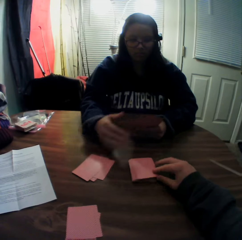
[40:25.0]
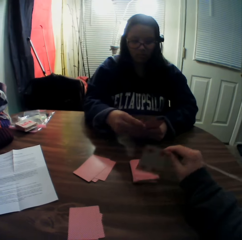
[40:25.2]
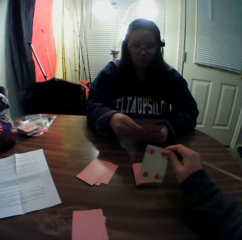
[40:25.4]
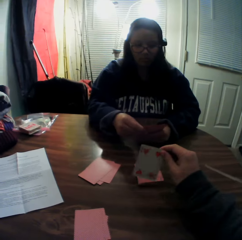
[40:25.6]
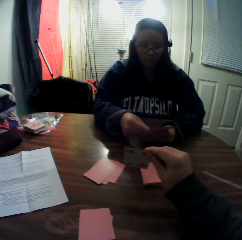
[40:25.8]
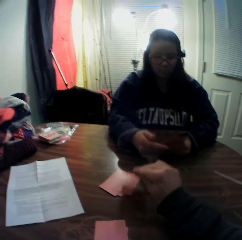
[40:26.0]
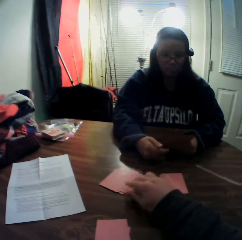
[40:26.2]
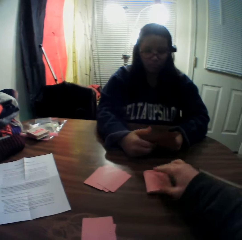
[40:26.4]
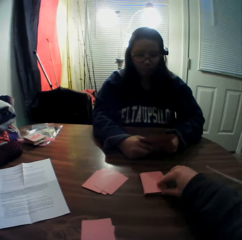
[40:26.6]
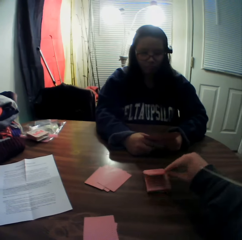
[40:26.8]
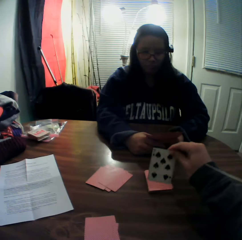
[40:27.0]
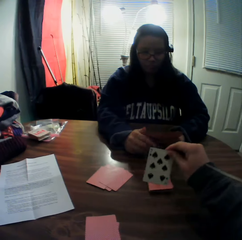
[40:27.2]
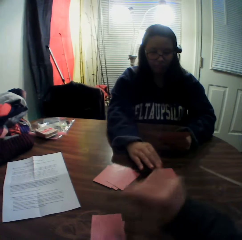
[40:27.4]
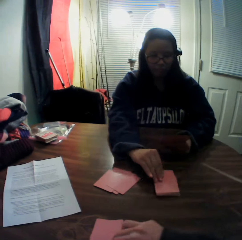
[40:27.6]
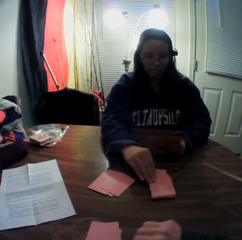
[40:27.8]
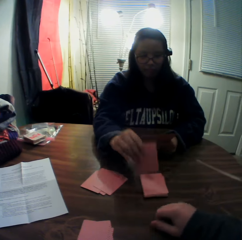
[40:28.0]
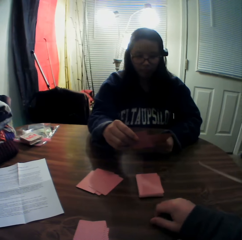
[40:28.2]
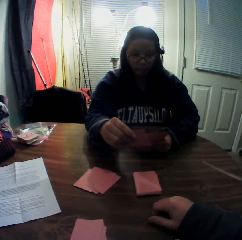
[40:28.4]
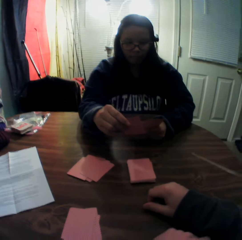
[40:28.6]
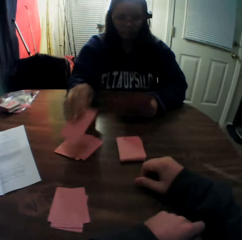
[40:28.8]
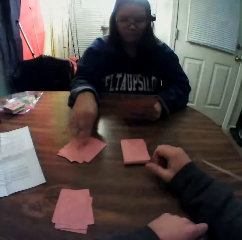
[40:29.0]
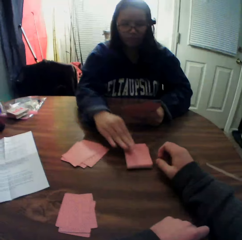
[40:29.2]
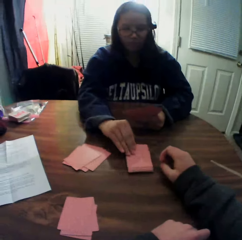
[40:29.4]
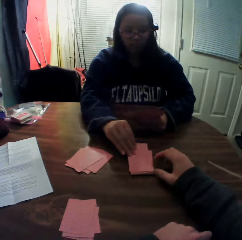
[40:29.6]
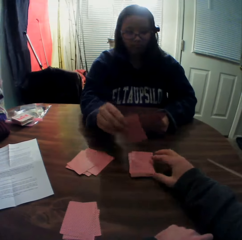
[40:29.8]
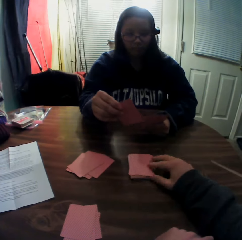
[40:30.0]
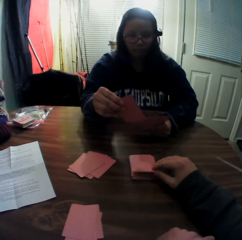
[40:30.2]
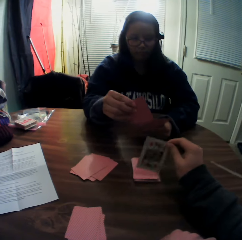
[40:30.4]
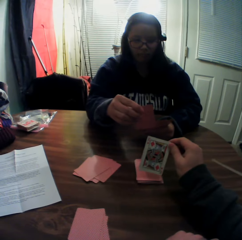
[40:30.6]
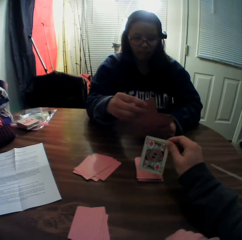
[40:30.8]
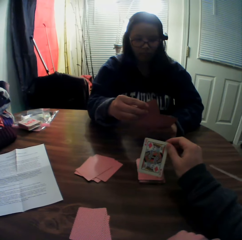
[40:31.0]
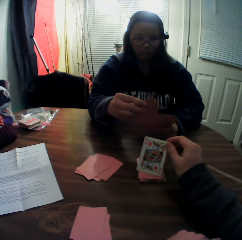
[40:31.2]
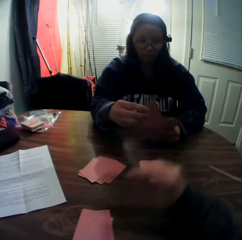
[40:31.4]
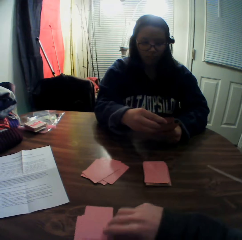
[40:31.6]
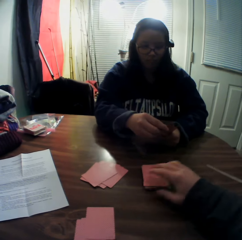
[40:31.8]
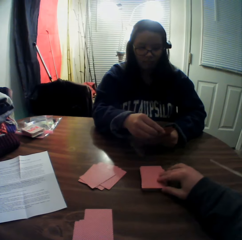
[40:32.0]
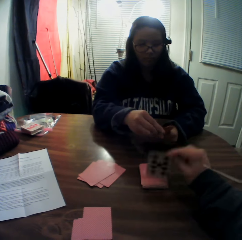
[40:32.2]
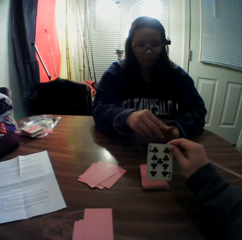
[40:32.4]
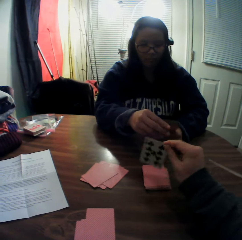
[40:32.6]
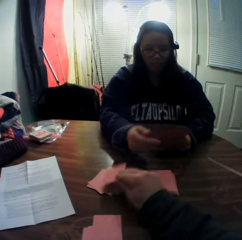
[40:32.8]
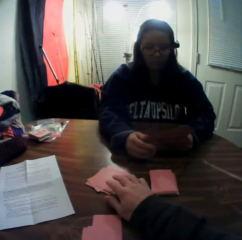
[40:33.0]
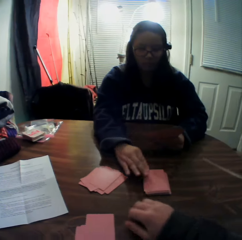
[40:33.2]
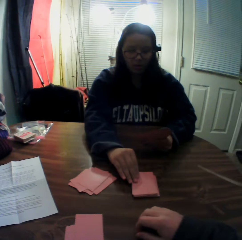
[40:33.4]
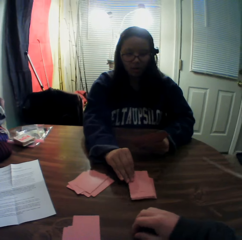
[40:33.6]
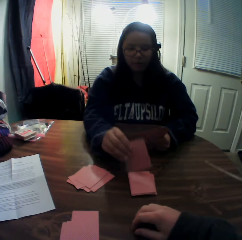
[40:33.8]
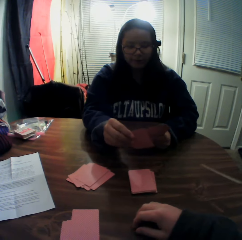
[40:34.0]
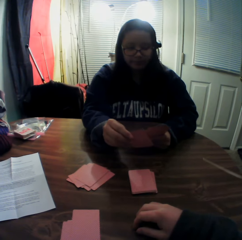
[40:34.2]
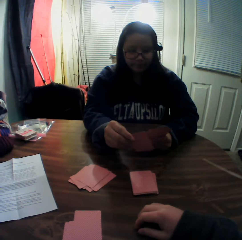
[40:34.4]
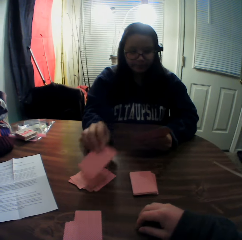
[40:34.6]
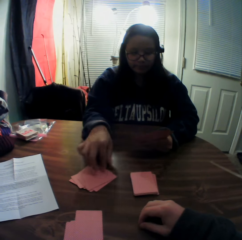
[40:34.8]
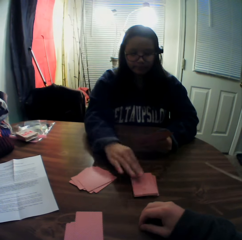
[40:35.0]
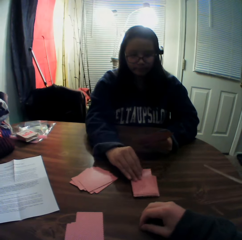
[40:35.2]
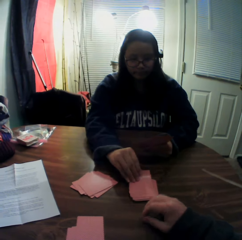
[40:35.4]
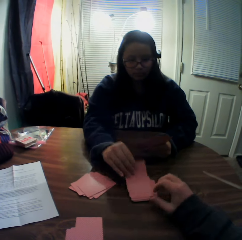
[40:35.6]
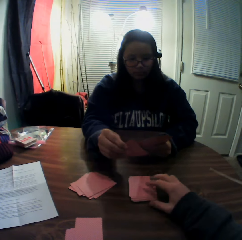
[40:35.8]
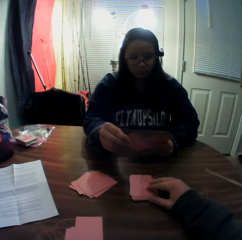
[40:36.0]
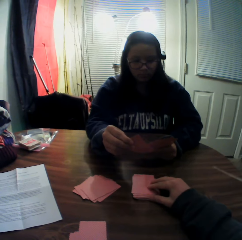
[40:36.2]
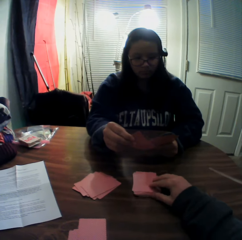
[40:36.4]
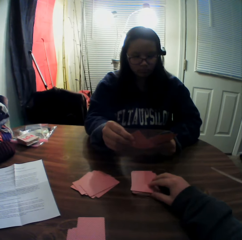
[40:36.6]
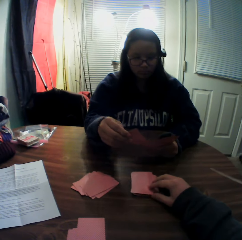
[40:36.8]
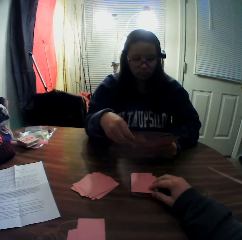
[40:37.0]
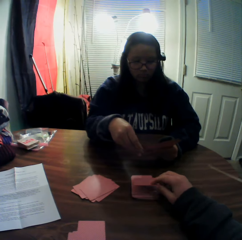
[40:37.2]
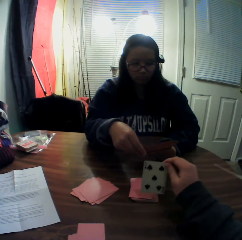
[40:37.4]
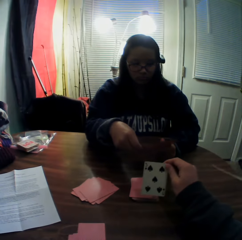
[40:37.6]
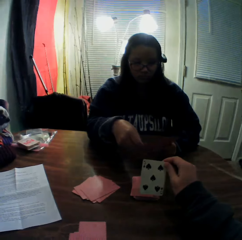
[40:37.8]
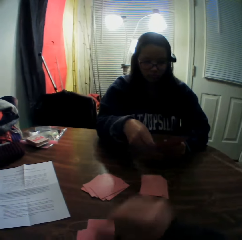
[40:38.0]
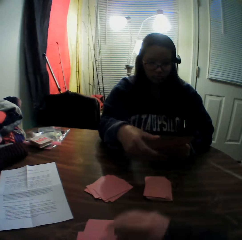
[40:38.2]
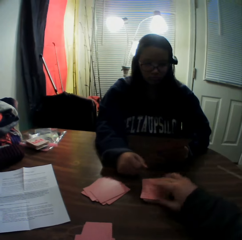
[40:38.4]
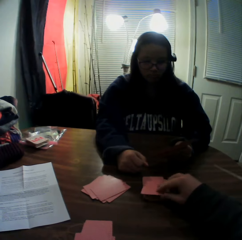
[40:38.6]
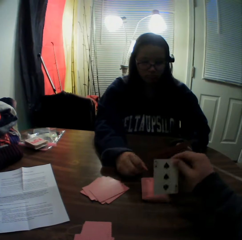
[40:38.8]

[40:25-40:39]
The woman places the card onto the stack of cards on the table. The camera wearer picks a card from the stack of cards on the table with his right hand. He looks at the playing card. He places the card onto the stack of cards on the table. He picks a card from the stack of cards on the table with his right hand. He looks at the playing card. He drops the card onto the table. The woman picks a card from the stack of cards on the table with her right hand, looks at the playing card and places the card onto the stack of cards on the table. She picks a card from the stack of cards on the table with her right hand, looks at the playing card and holds the playing card. The camera wearer picks a card from the stack of cards on the table with his right hand. He looks at the playing card. The woman passes the card to her left hand. The camera wearer places the card onto the stack of cards on the table. He picks a card from the stack of cards on the table with his right hand. He looks at the playing card. He places the card onto the stack of cards on the table. The woman picks a card from the stack of cards on the table with her right hand, looks at the playing card and places the card onto the stack of cards on the table. She picks a card from the stack of cards on the table with her right hand and looks at the playing card. The camera wearer moves the stack of cards on the table with his right hand. The woman holds the playing card. The camera wearer picks a card from the stack of cards on the table with his right hand. The woman passes the card to her left hand. The camera wearer looks at the playing card. He places the card onto the stack of cards on the table.

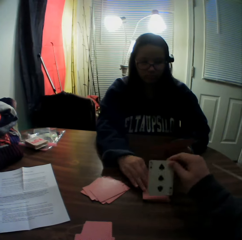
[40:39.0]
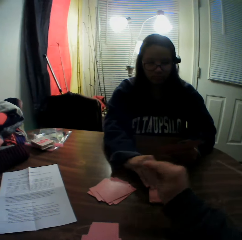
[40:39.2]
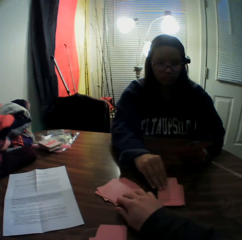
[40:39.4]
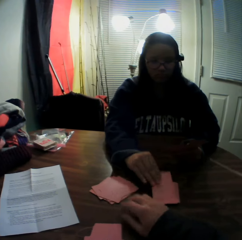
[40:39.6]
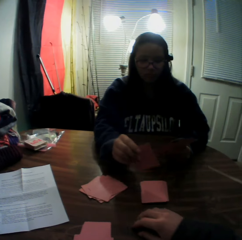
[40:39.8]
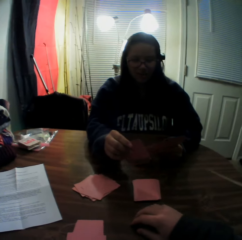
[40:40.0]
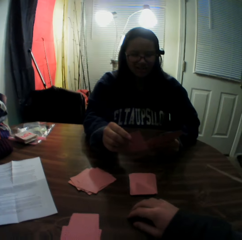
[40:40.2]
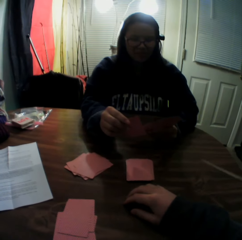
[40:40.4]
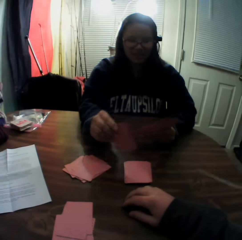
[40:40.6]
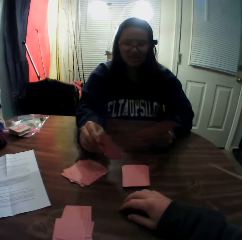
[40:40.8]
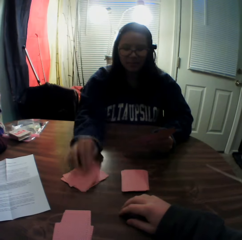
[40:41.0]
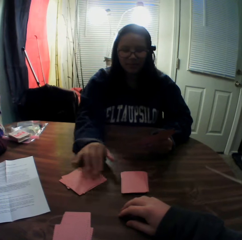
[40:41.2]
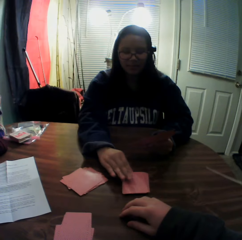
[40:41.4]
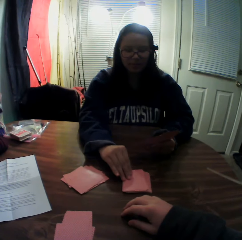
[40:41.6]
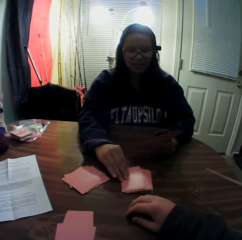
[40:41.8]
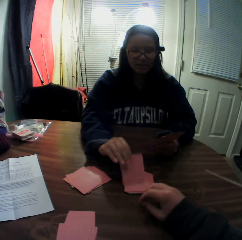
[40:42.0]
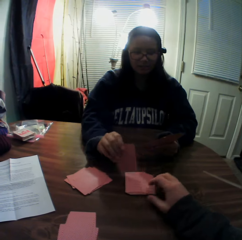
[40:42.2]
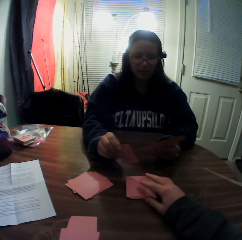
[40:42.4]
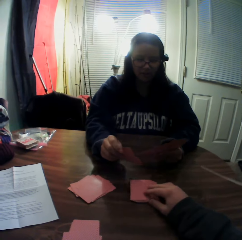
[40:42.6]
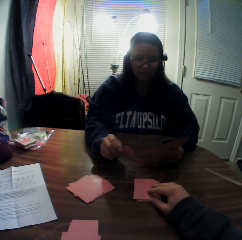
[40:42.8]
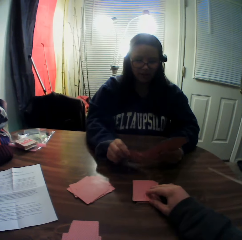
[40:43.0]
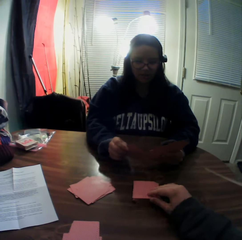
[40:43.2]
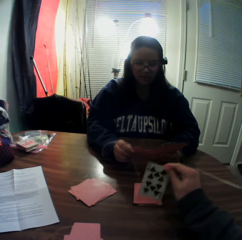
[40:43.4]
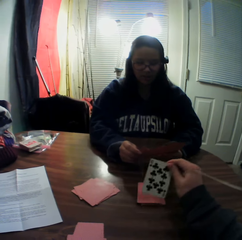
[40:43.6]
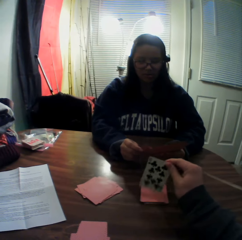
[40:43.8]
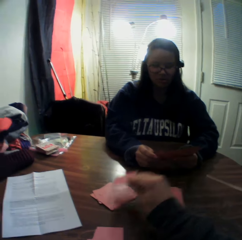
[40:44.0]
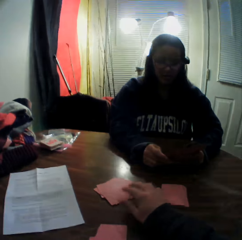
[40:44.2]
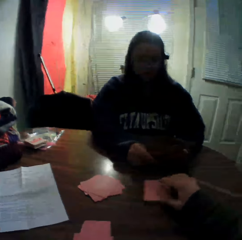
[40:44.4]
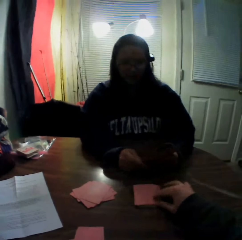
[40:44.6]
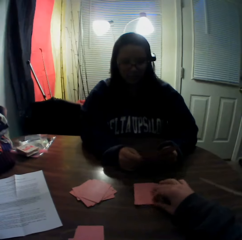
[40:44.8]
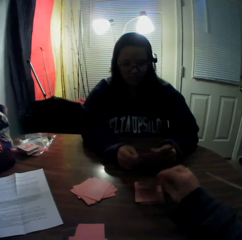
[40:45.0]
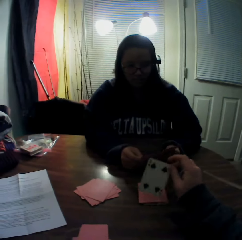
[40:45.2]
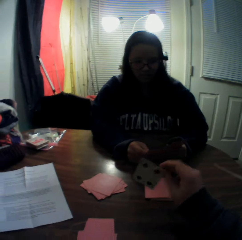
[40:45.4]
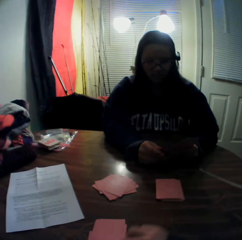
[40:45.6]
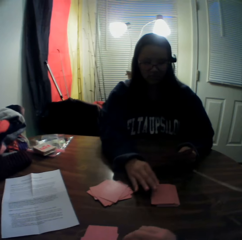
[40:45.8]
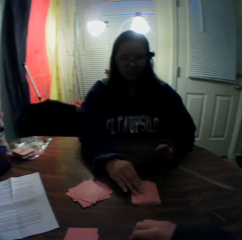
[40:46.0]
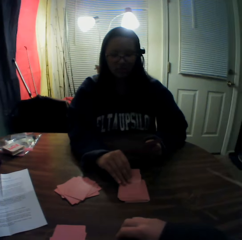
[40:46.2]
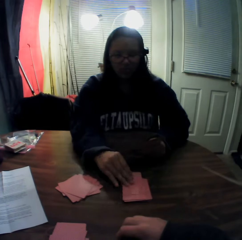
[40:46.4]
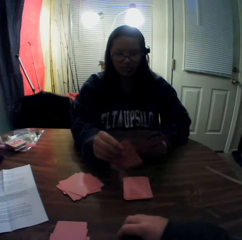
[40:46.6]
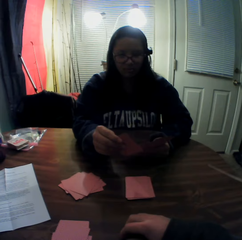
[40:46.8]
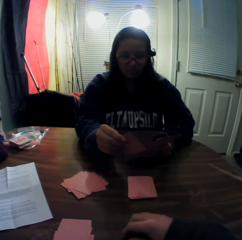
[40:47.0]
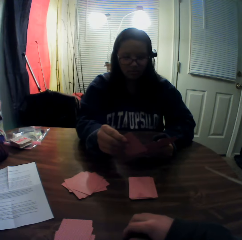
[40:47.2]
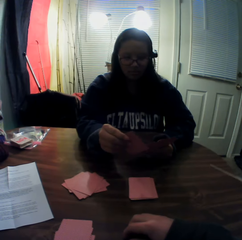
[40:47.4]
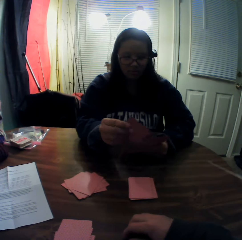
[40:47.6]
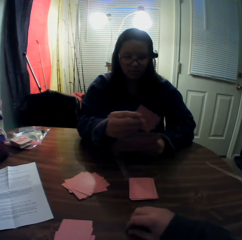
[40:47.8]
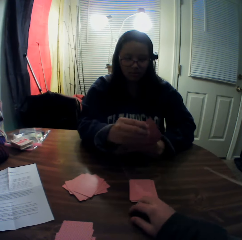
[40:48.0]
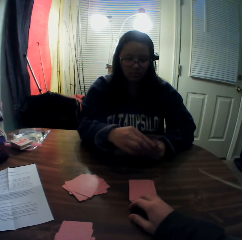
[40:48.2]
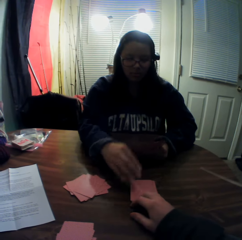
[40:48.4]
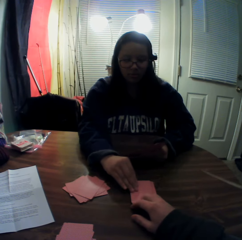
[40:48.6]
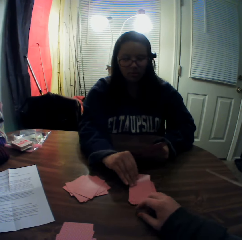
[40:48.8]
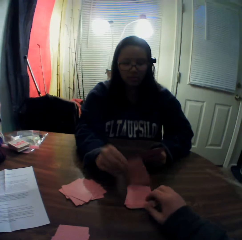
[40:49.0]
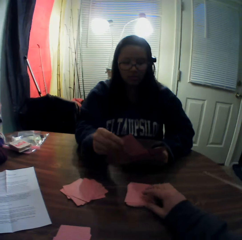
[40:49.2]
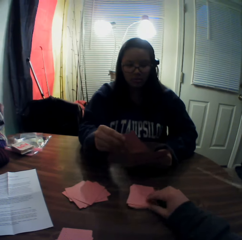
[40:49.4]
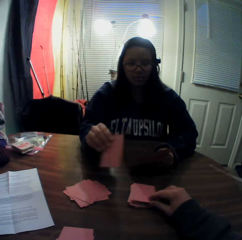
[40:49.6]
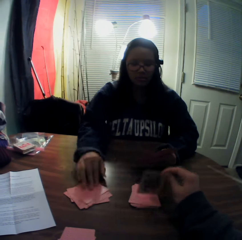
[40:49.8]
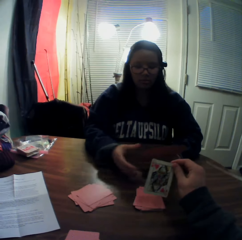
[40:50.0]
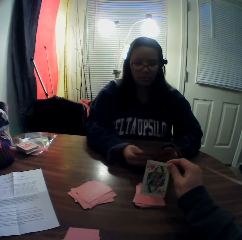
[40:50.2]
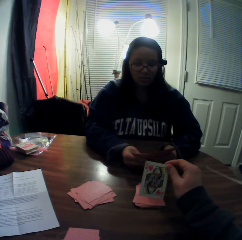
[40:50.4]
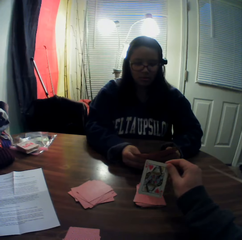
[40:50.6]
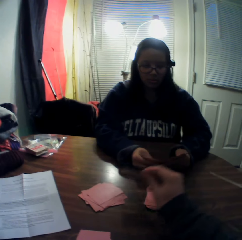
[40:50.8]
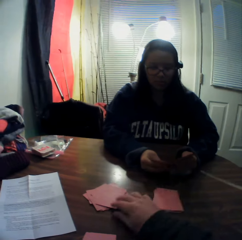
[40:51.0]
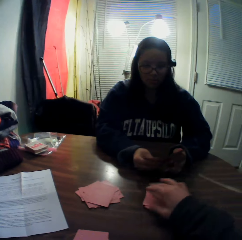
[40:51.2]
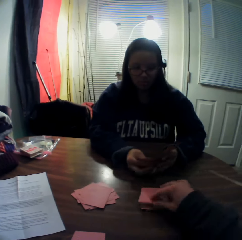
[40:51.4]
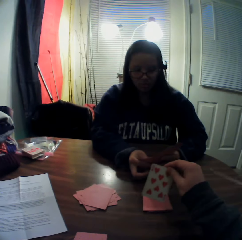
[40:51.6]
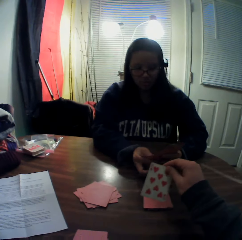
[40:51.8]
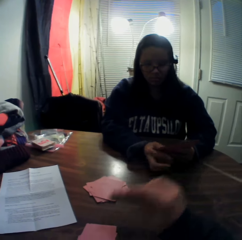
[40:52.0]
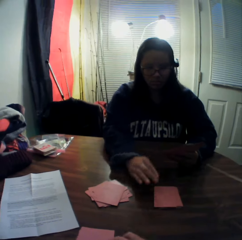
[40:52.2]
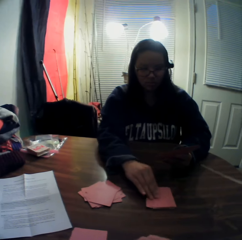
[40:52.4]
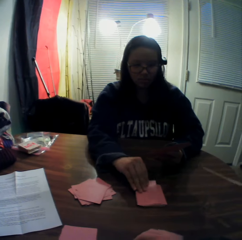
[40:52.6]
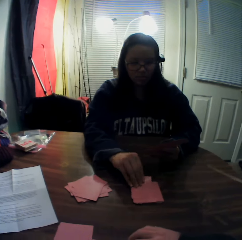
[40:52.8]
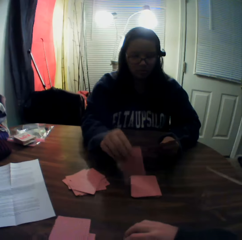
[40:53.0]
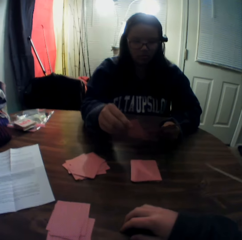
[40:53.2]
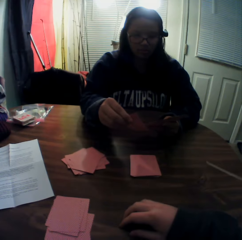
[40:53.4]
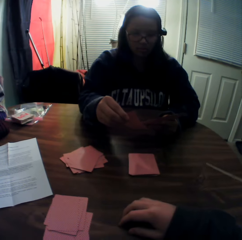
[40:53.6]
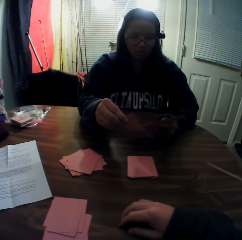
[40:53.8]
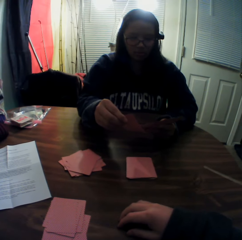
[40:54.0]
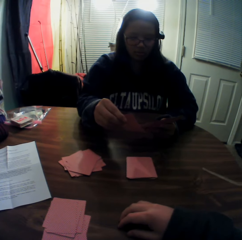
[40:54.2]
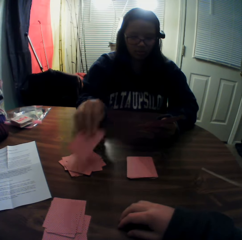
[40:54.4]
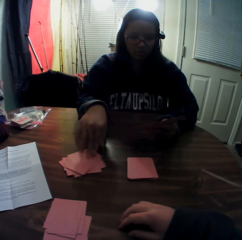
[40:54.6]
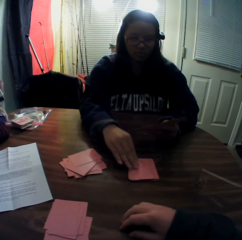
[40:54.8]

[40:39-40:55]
The camera wearer picks a card from the stack of cards on the table with his right hand. He looks at the playing card. He places the card onto the stack of cards on the table. The woman picks a card from the stack of cards on the table with her right hand, looks at the playing card and places the card onto the stack of cards on the table. She picks a card from the stack of cards on the table with her right hand and looks at the playing card. The camera wearer picks a card from the stack of cards on the table with his right hand. The woman holds the playing card and passes the card to her left hand. The camera wearer looks at the playing card. He places the card onto the stack of cards on the table. He picks a card from the stack of cards on the table with his right hand. He looks at the playing card. He drops the card onto the table. The woman picks a card from the stack of cards on the table with her right hand, looks at the playing card, passes the card to her left hand and holds the playing card. She picks a card from the stack of cards on the table with her right hand and looks at the playing card. The camera wearer picks a card from the stack of cards on the table with his right hand. The woman places the card onto the table. The camera wearer looks at the playing card. He drops the card onto the table. He picks a card from the stack of cards on the table with his right hand. He looks at the playing card. He drops the card onto the table. The woman picks a card from the stack of cards on the table with her right hand, looks at the playing card and places the card onto the table.
